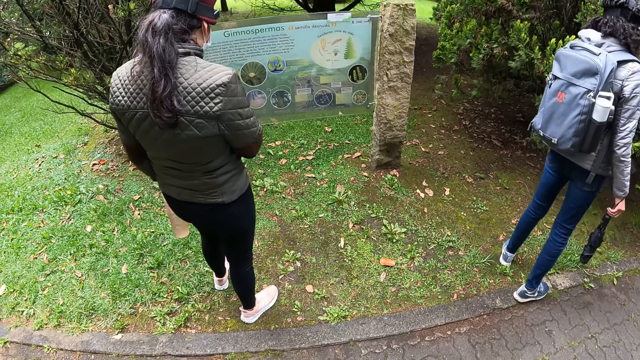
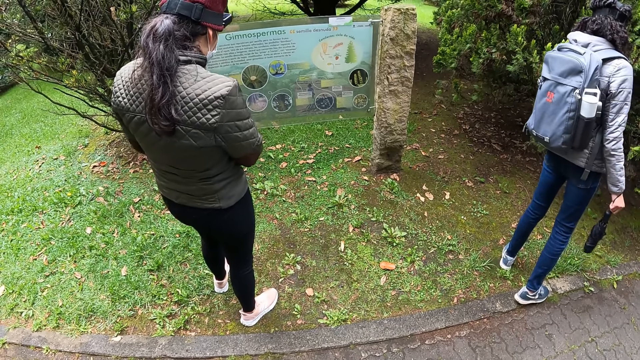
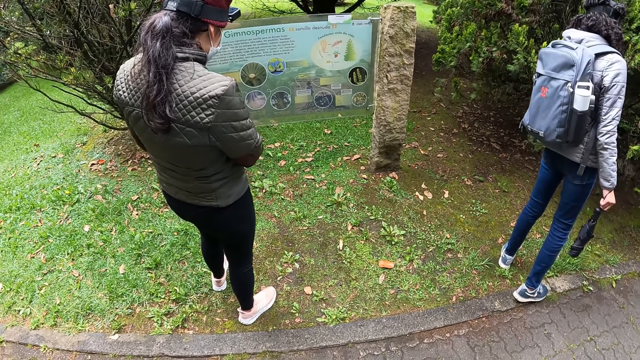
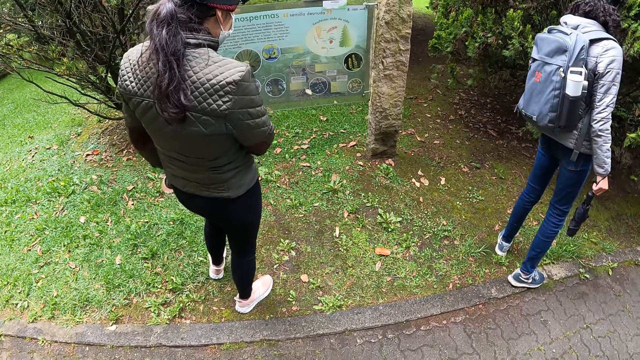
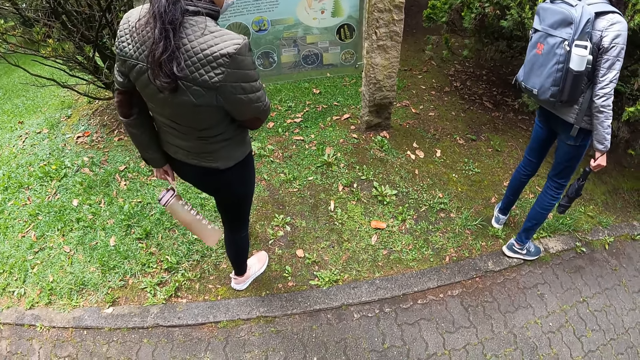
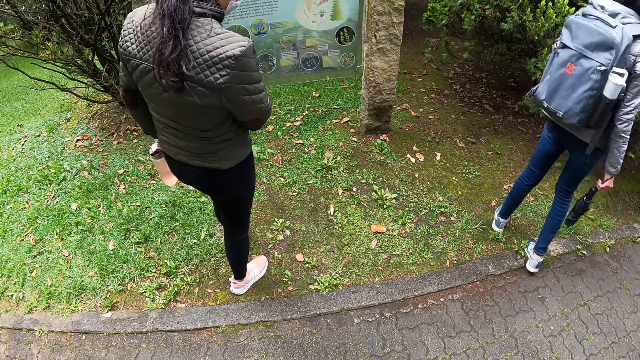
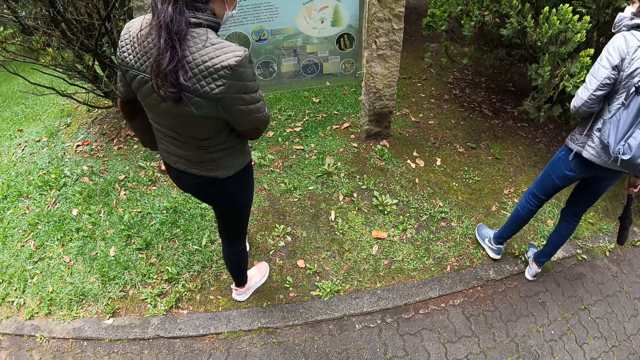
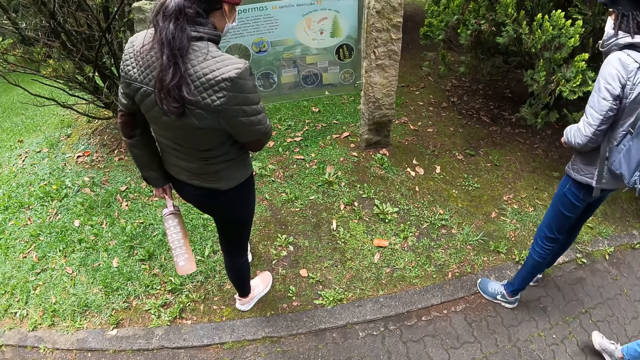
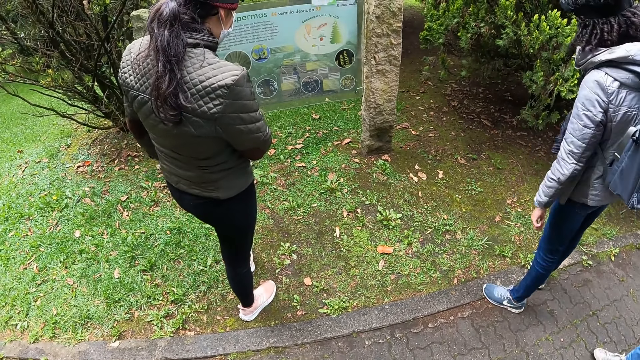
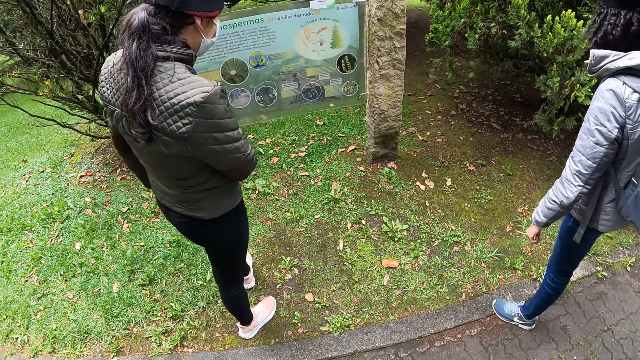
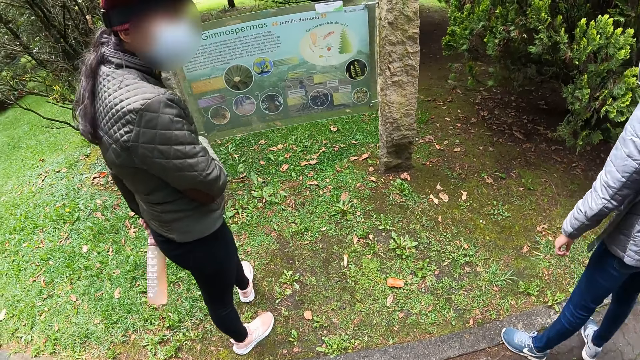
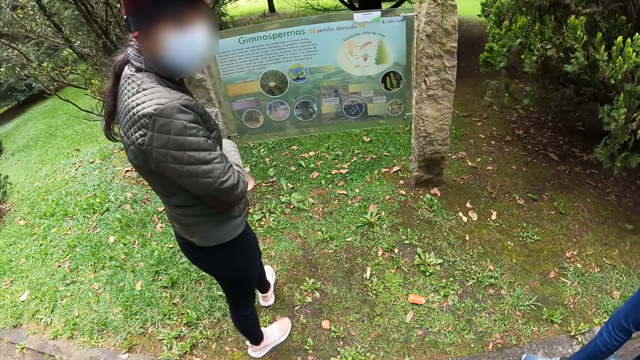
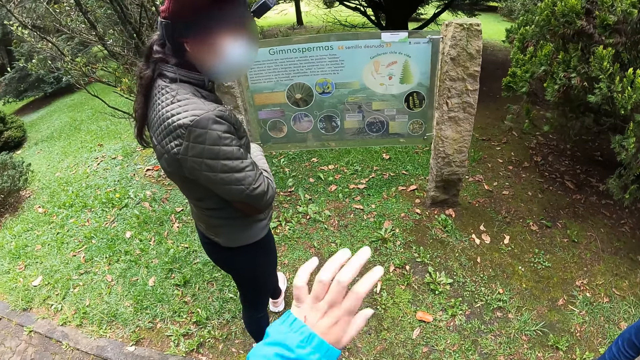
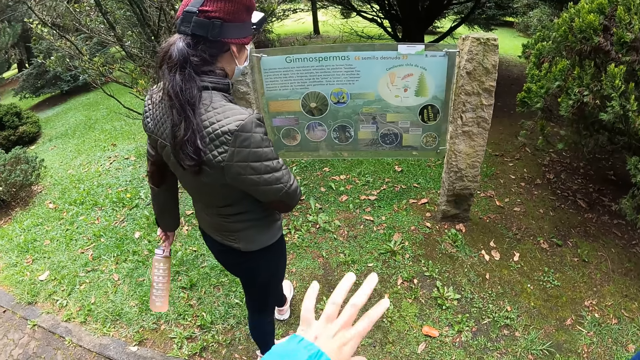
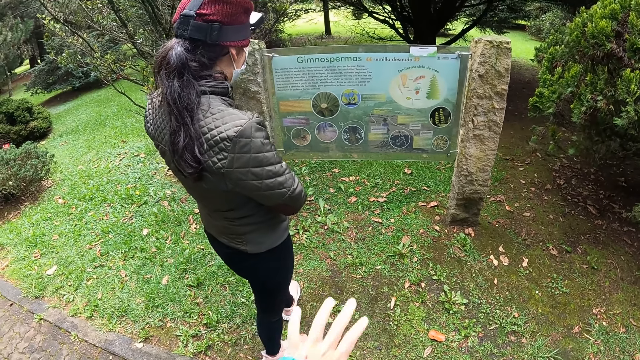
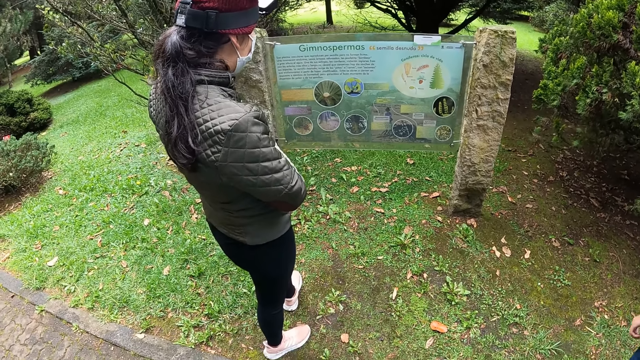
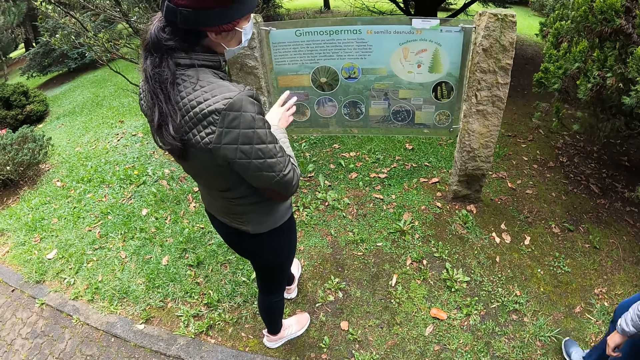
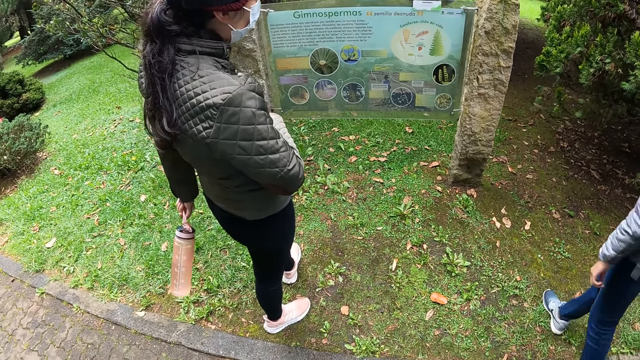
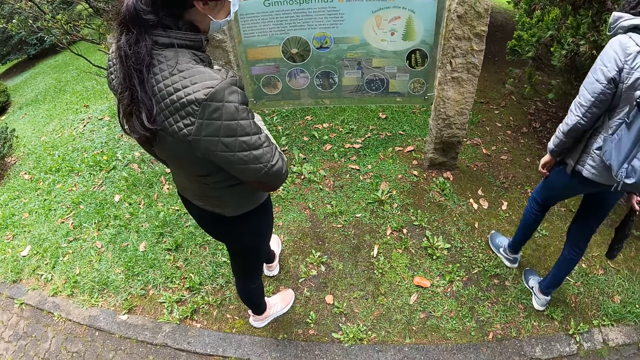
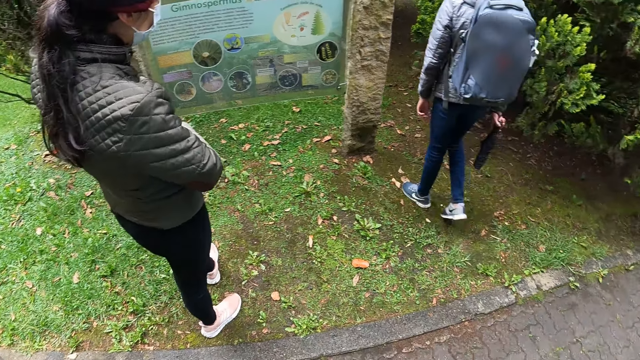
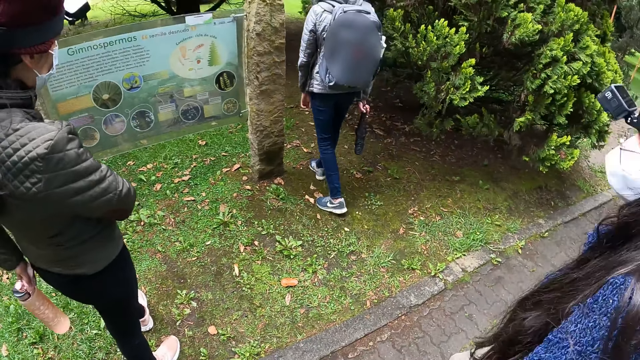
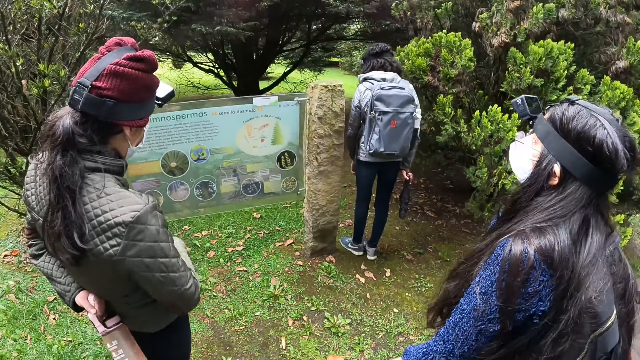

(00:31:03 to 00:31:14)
The camera wearer converses with the woman. She moves her hand. A lady moves closer to the plaque sign.

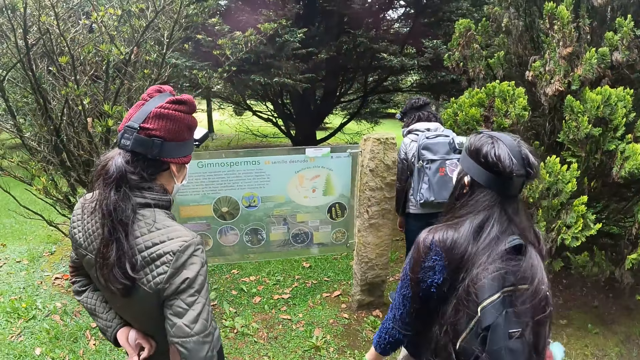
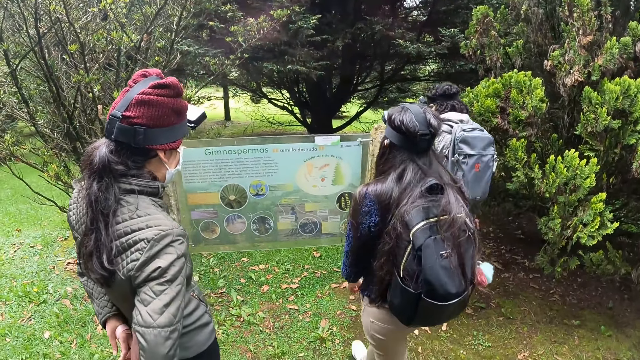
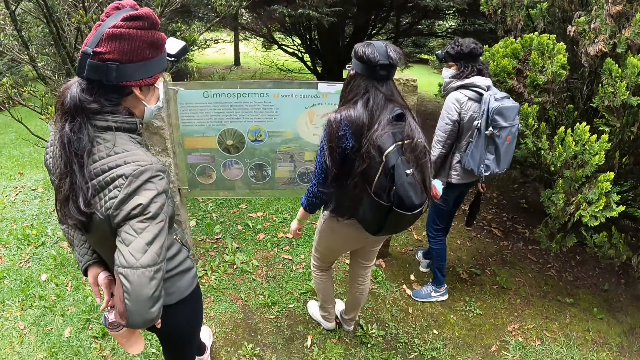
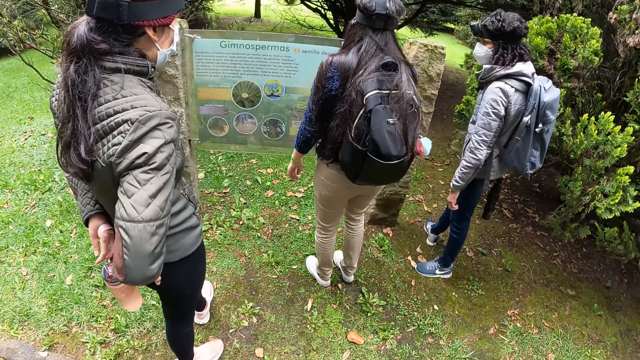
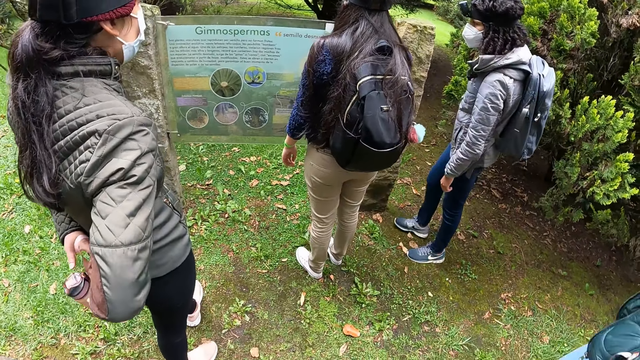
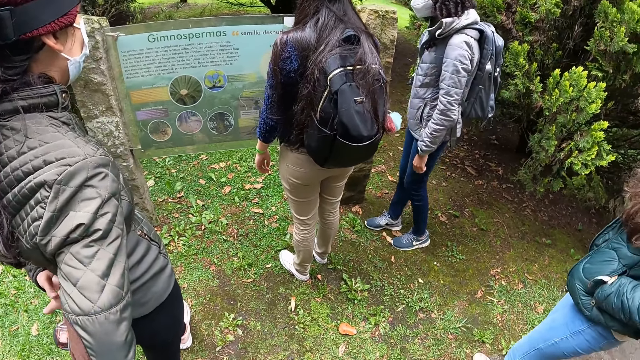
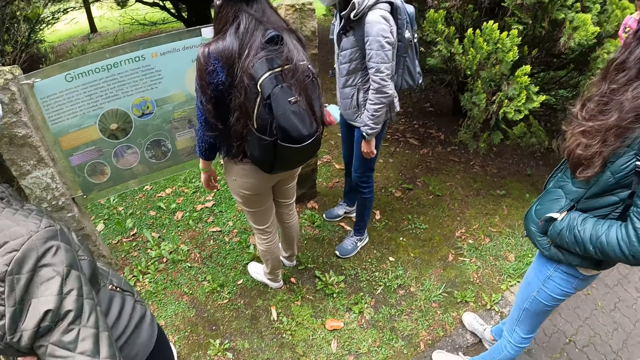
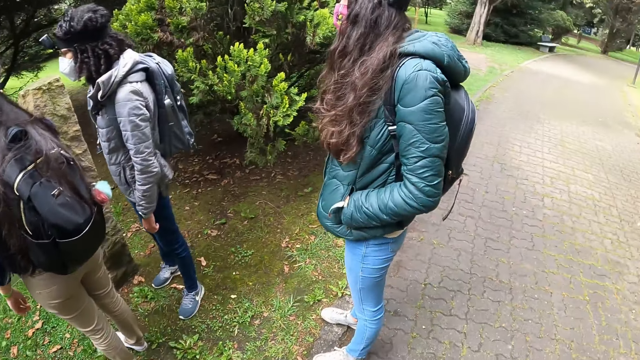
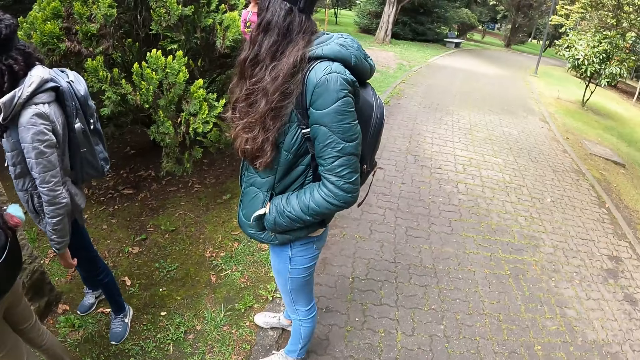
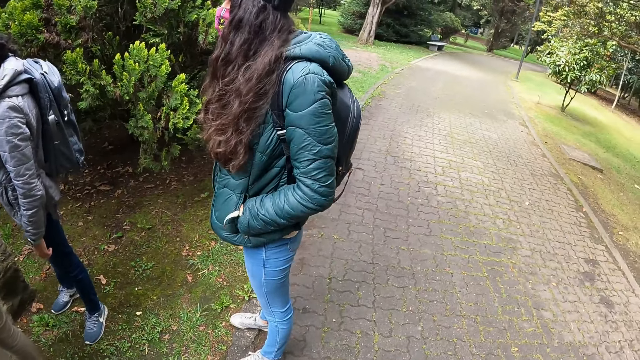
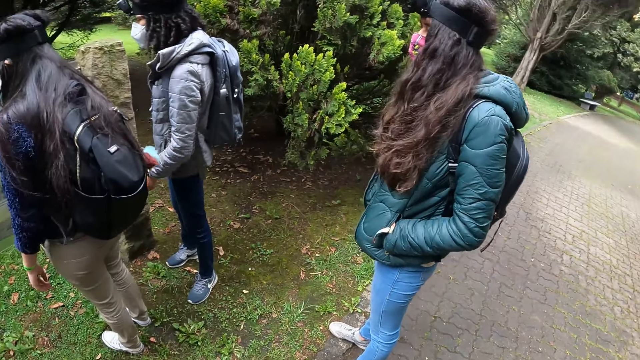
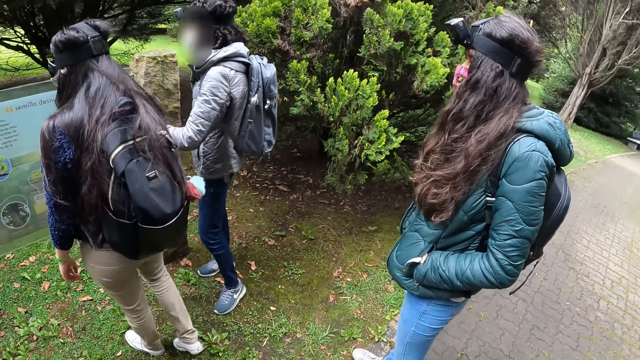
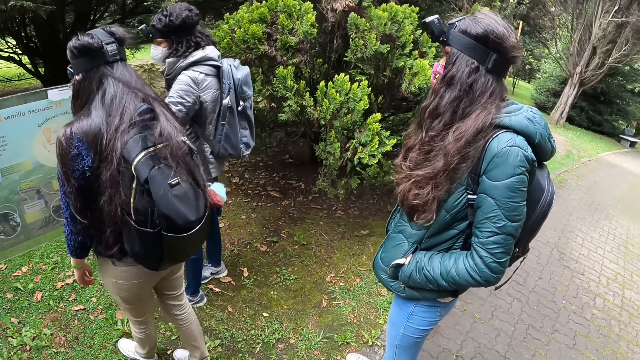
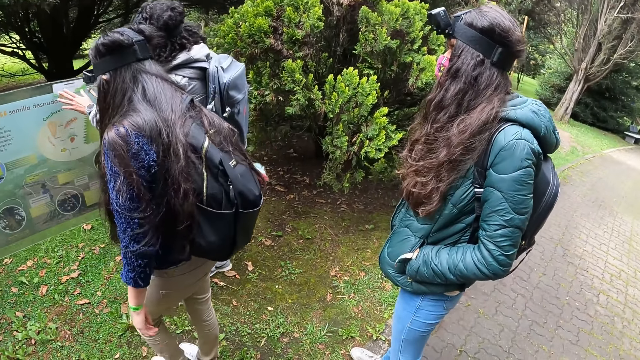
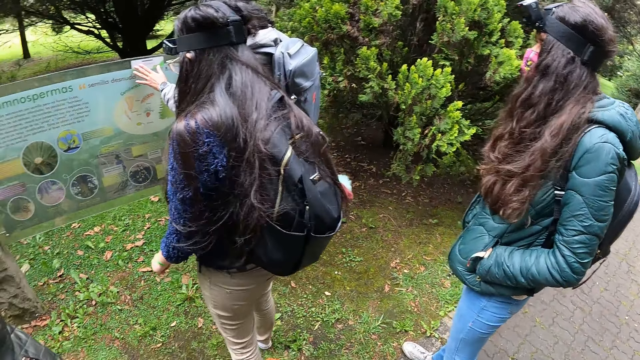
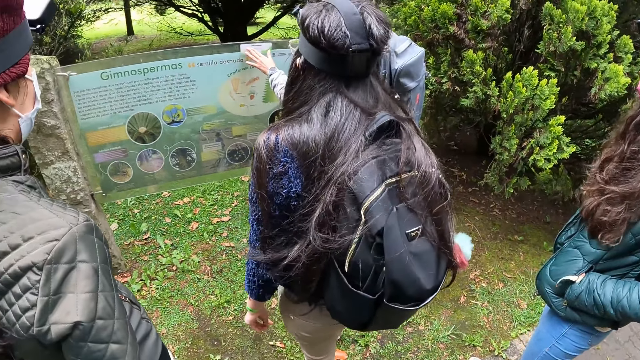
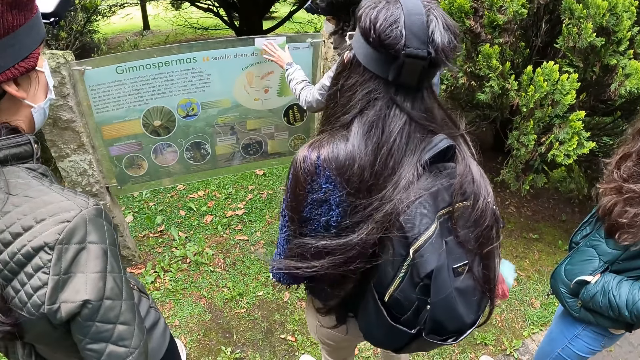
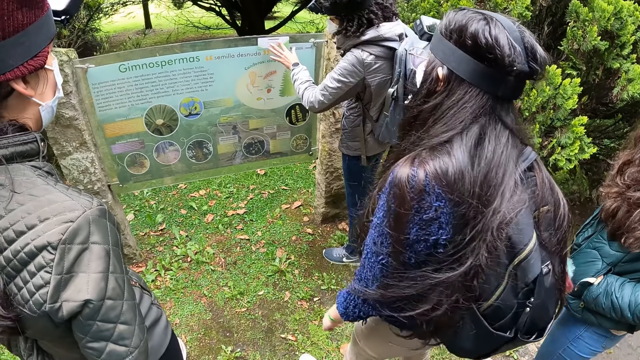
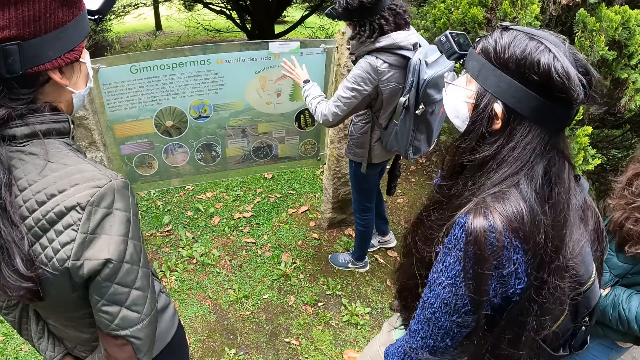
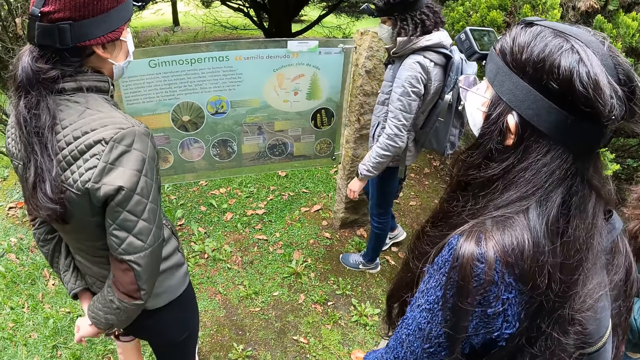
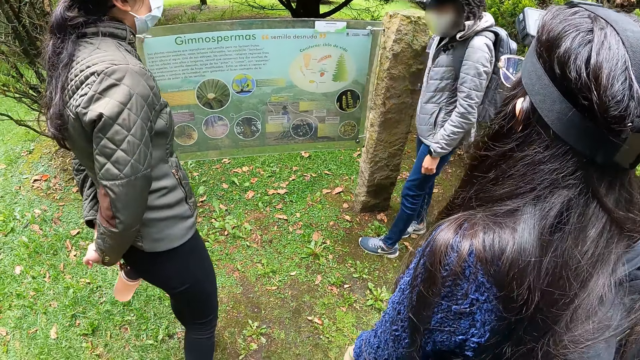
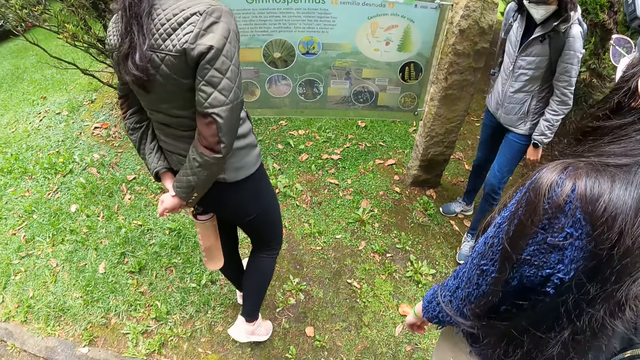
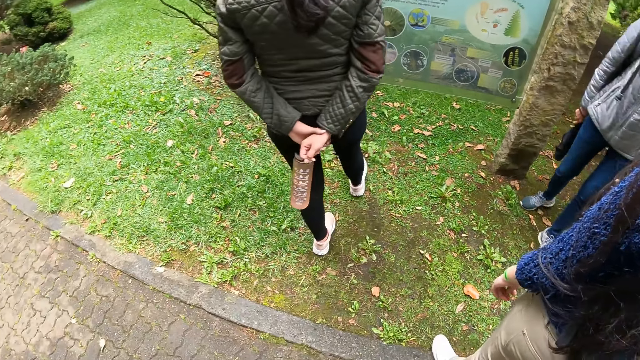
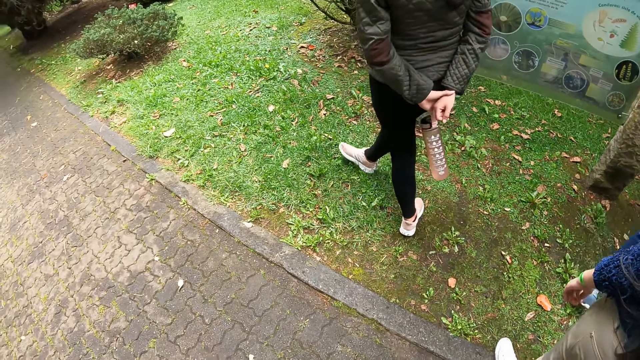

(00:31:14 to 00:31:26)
A lady moves closer to the plaque sign. The lady stands in front of the poster. Another lady puts her hands in her pocket and touches the poster with her left hand. The first lady moves back. A third lady stands next to the camera wearer and moves around.
